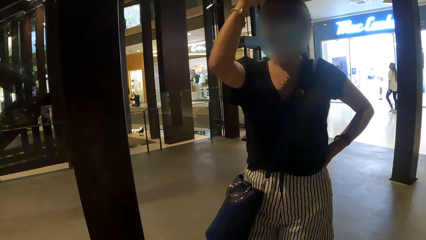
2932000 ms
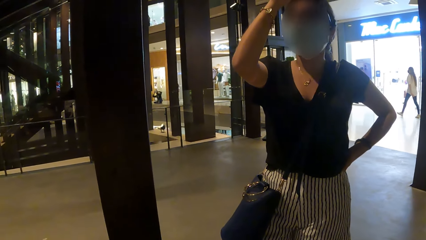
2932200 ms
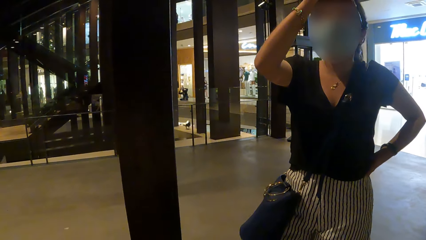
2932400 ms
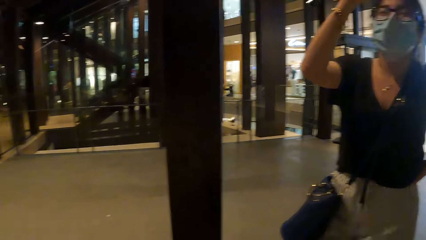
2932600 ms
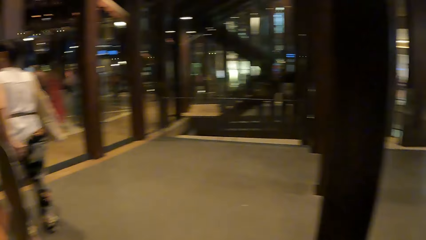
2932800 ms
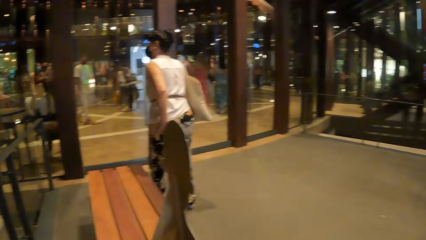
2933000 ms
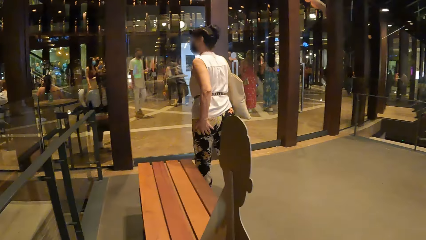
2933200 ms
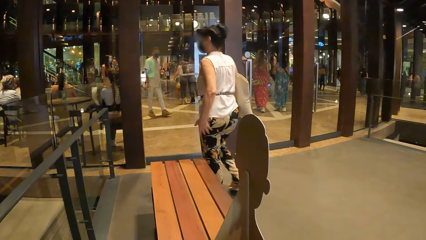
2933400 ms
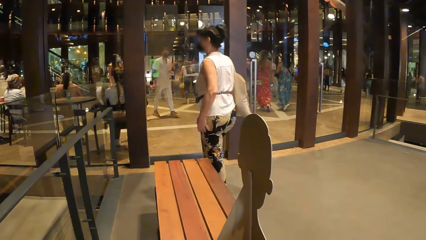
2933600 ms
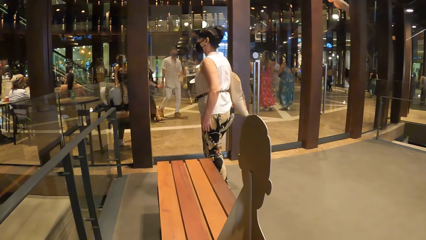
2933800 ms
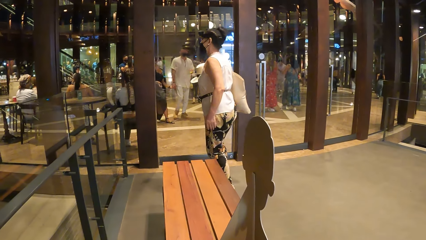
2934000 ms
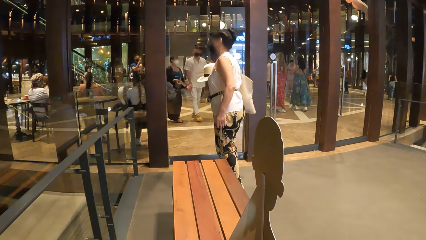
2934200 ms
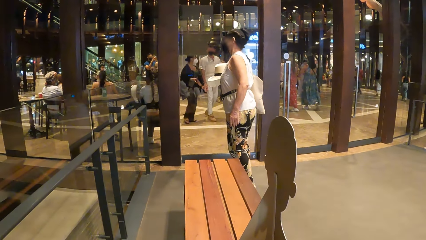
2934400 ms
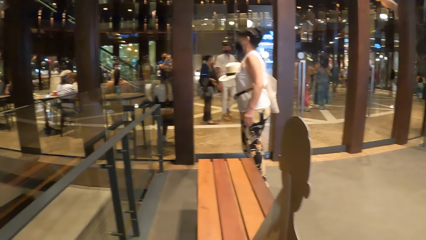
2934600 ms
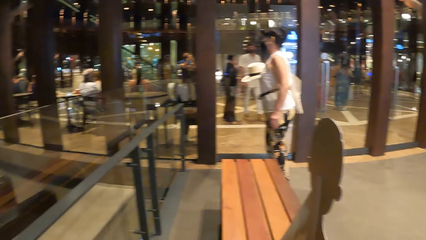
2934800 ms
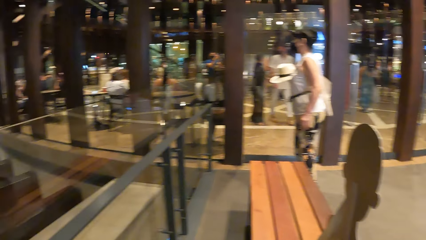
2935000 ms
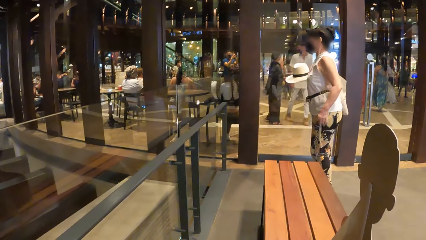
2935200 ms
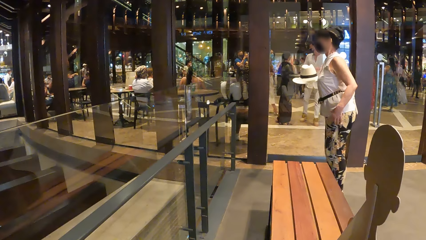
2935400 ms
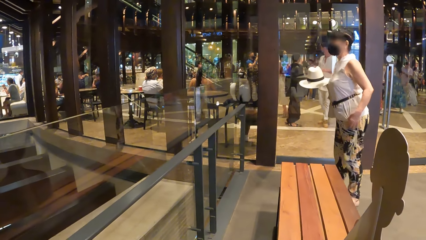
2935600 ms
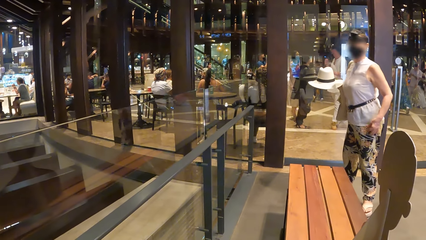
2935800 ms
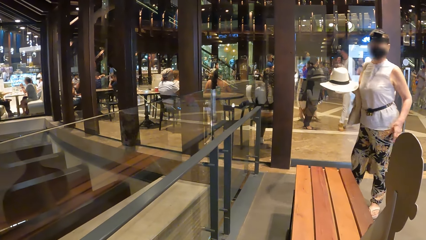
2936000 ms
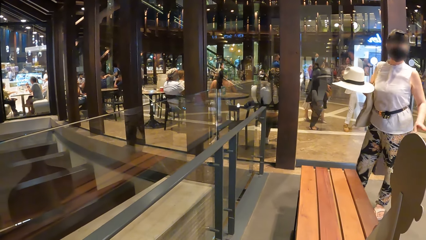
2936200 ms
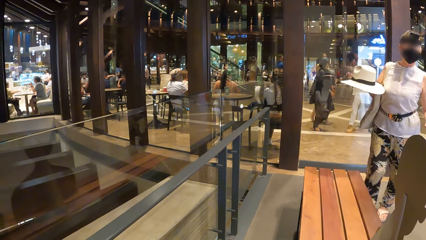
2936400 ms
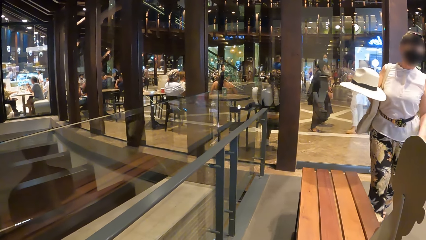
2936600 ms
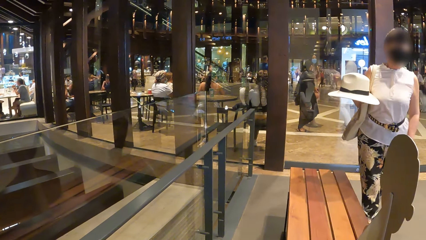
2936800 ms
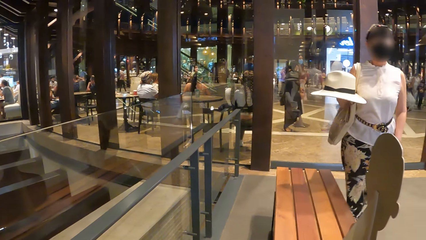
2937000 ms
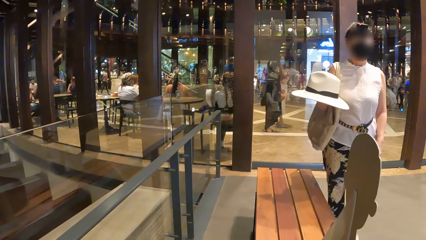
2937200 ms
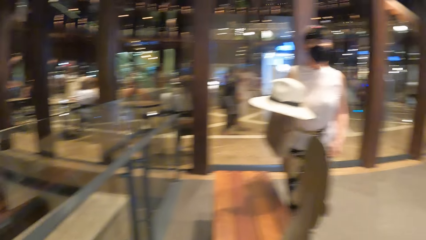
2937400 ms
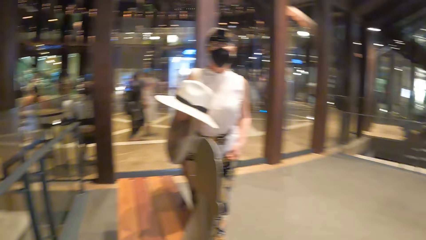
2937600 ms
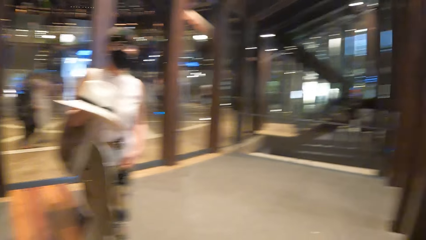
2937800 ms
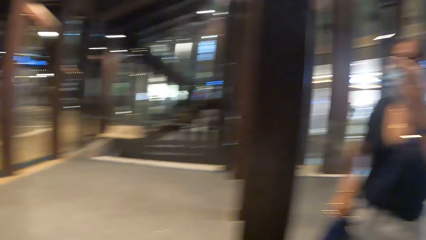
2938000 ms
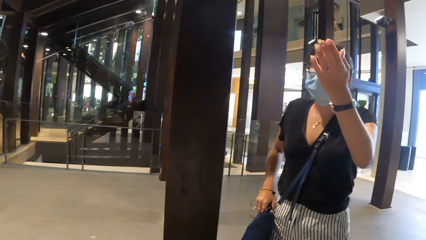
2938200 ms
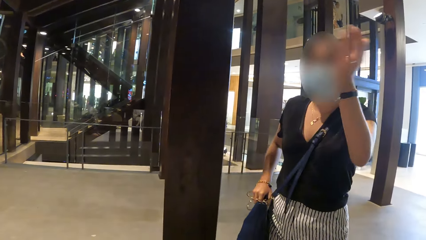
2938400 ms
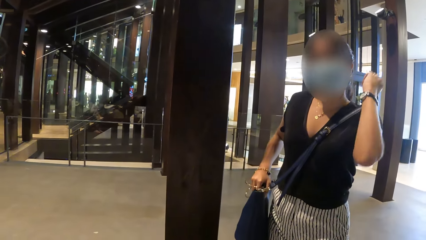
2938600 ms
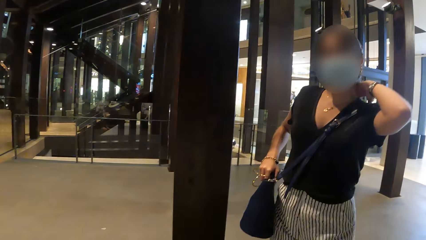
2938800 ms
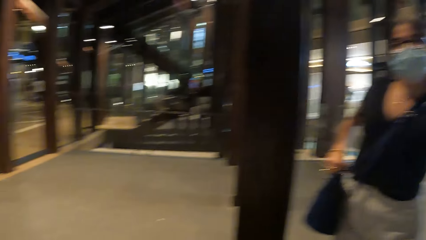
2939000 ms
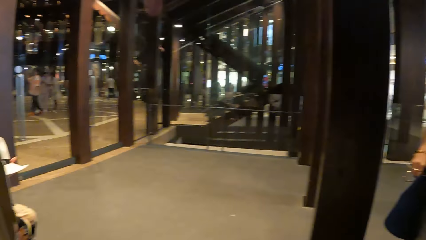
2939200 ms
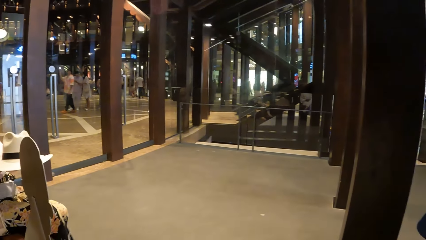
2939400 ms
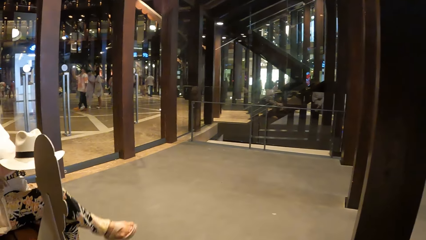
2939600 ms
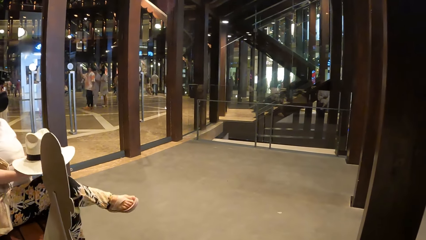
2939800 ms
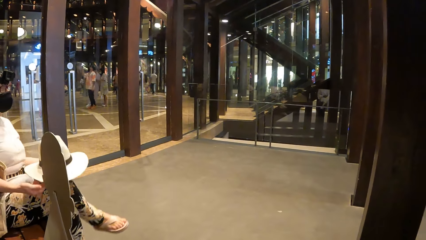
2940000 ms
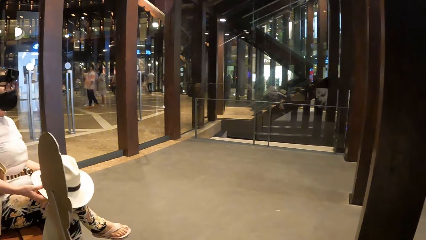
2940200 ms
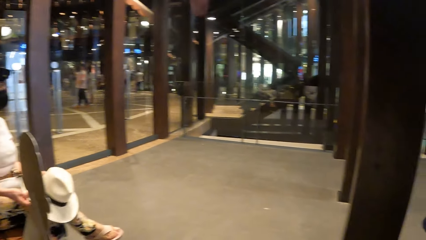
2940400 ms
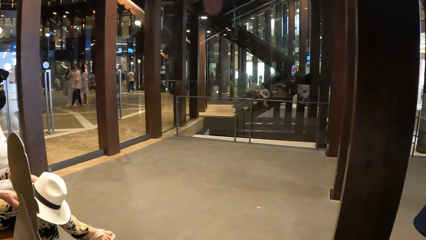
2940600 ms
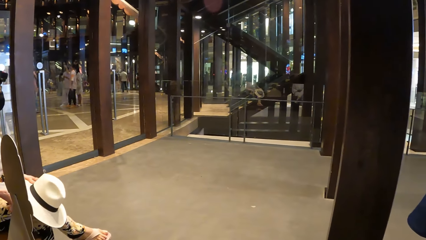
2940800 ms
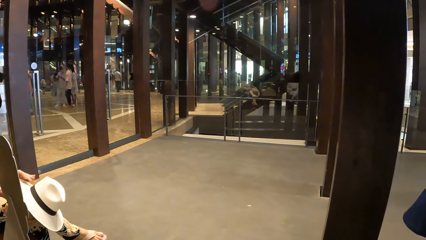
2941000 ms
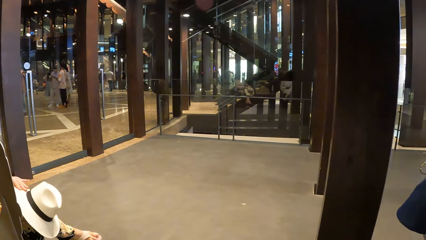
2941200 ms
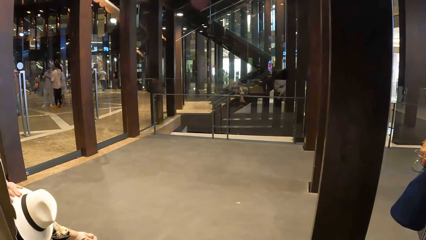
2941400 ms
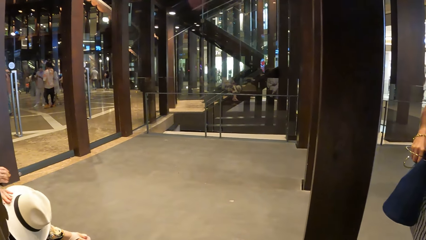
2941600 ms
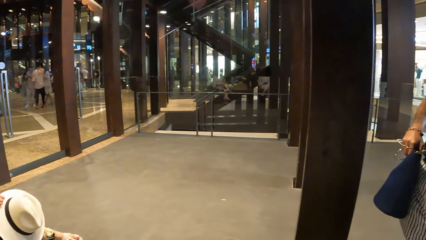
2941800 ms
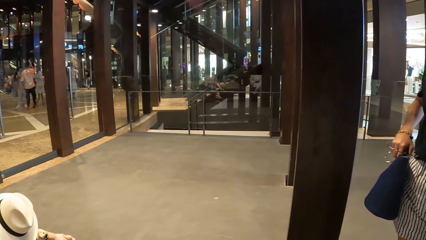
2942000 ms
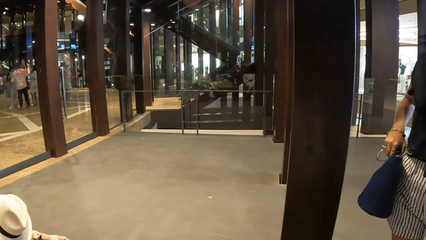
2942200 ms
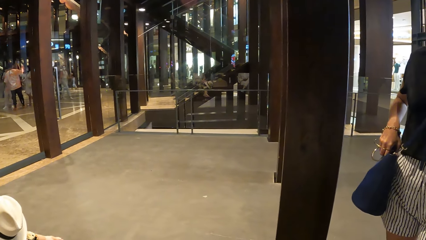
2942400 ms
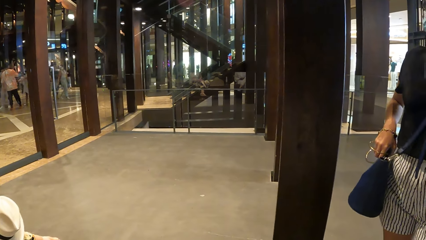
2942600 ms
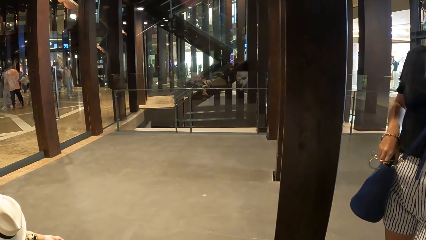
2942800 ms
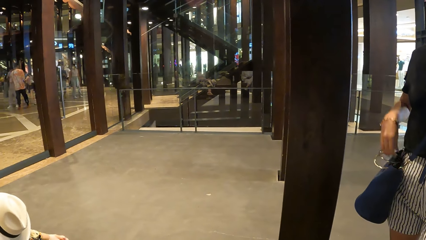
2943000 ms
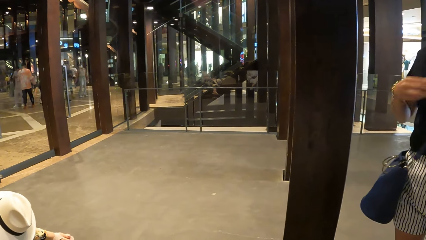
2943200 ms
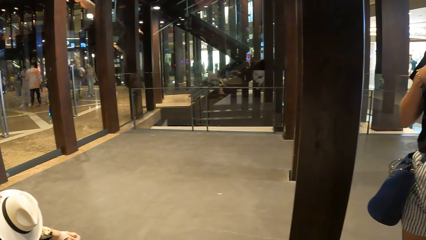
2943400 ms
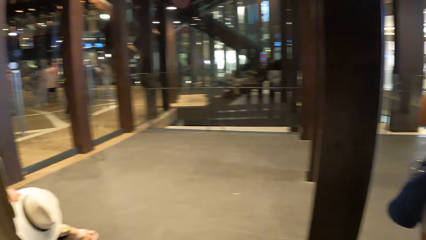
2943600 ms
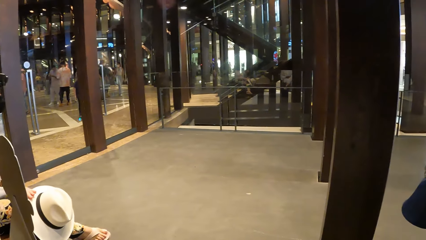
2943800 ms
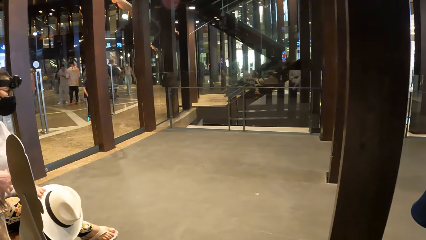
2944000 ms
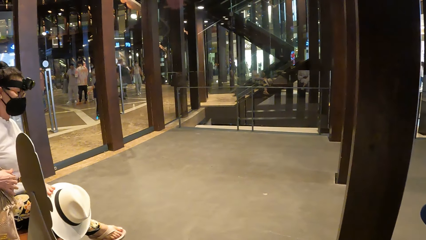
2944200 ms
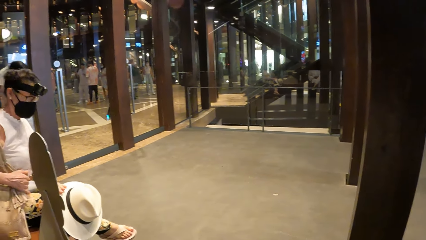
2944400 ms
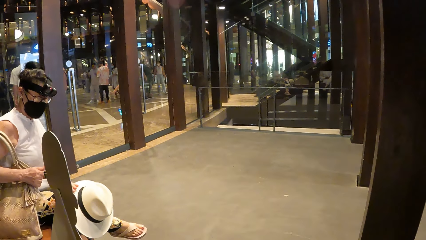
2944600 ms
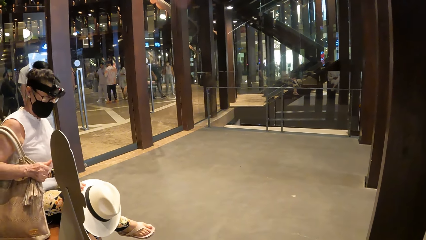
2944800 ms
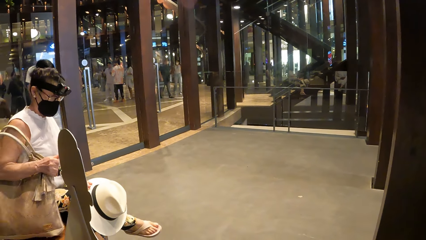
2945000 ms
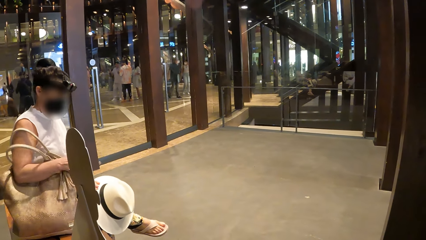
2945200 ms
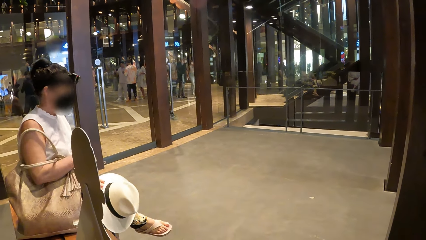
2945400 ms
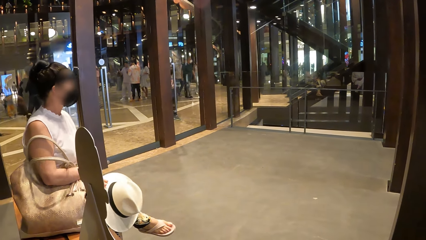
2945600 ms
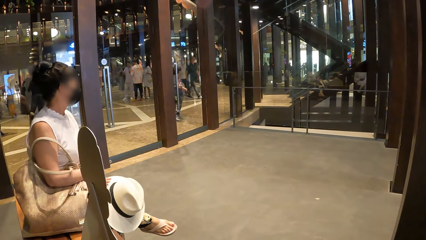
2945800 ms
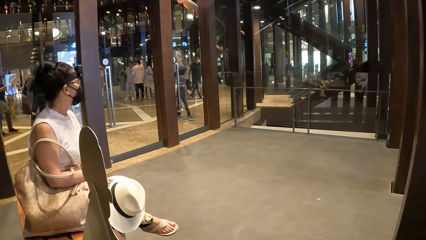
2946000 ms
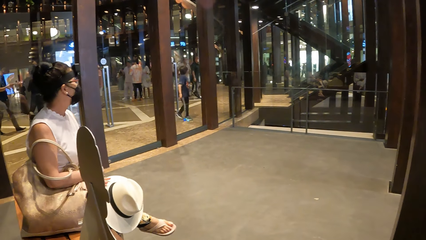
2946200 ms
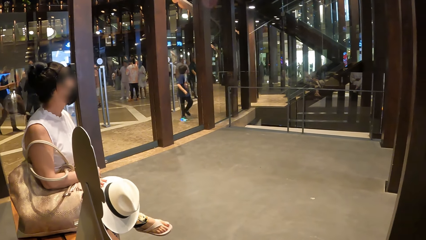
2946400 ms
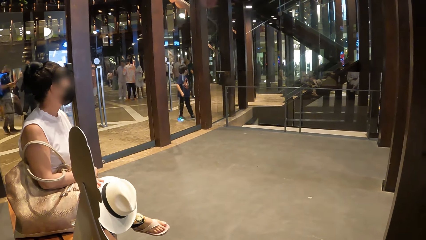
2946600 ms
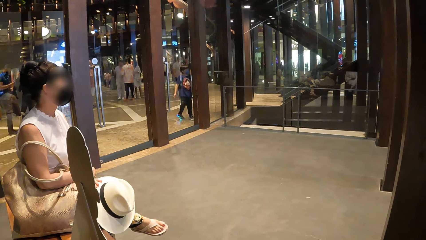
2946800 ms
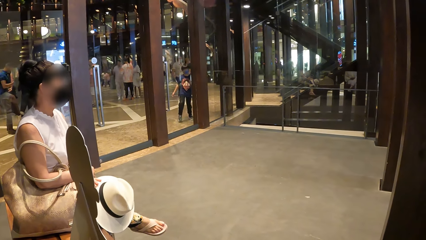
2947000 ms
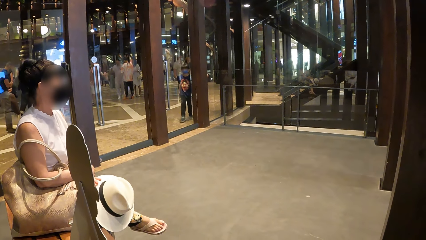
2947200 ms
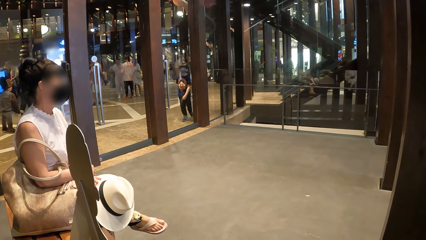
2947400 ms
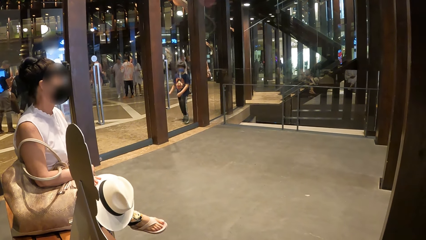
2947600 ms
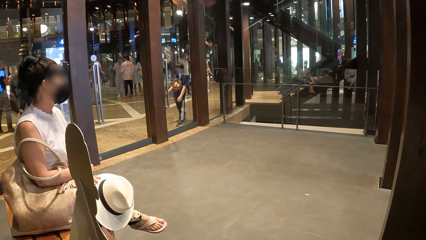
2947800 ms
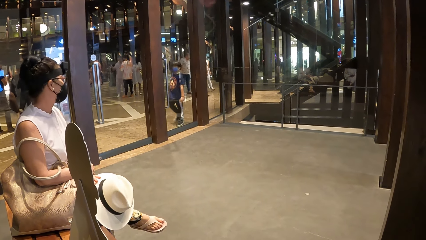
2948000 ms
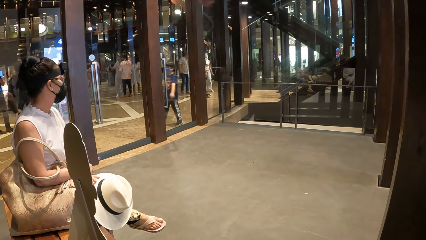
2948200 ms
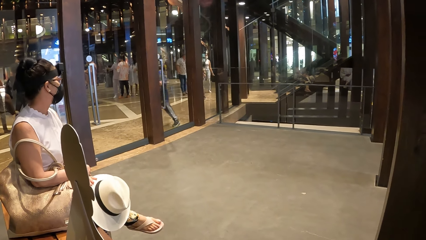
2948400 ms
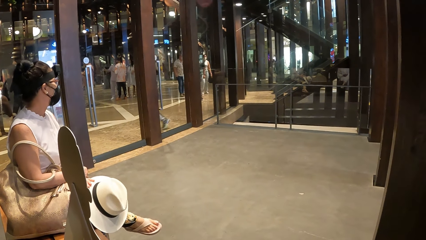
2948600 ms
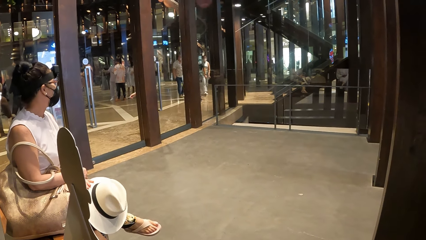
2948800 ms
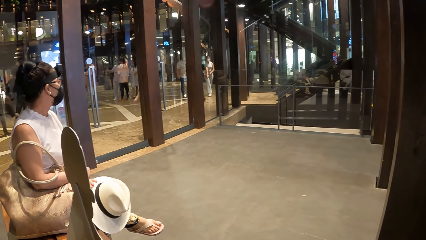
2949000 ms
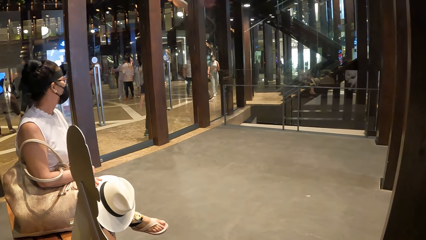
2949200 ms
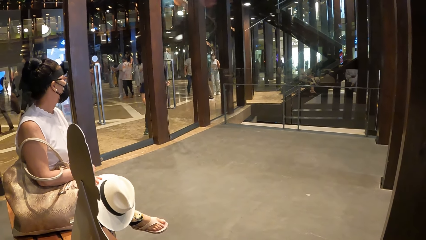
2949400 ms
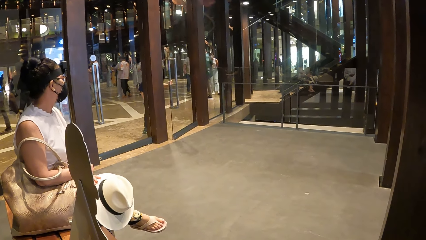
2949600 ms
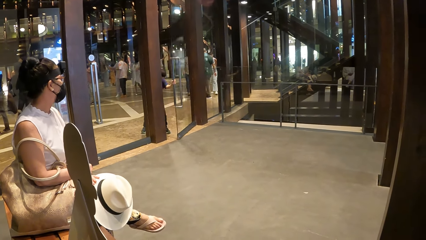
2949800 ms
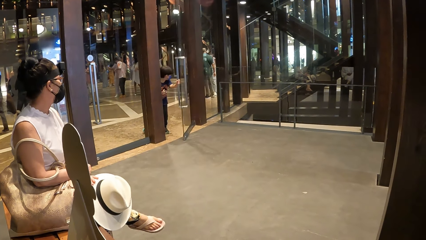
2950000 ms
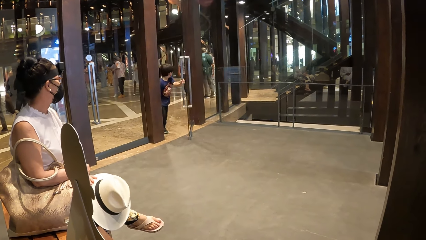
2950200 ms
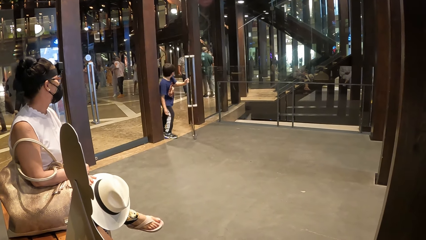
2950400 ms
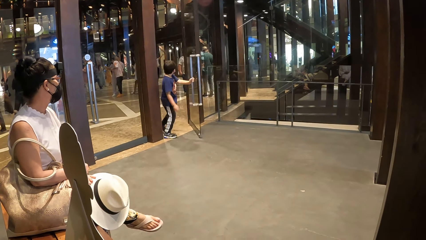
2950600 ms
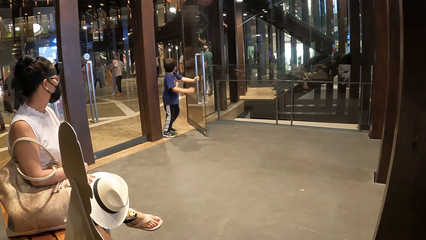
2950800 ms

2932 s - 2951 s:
A lady talks to the camera wearer. The camera wearer looks around.
